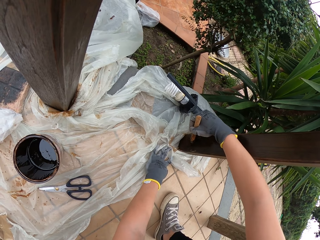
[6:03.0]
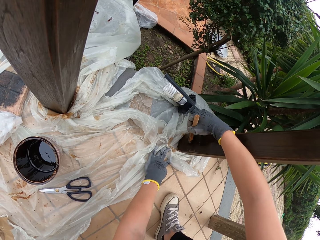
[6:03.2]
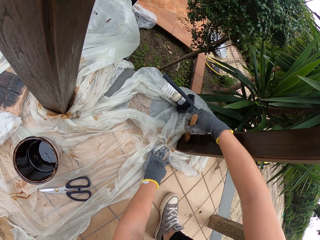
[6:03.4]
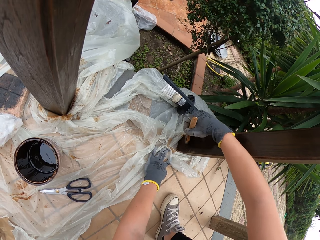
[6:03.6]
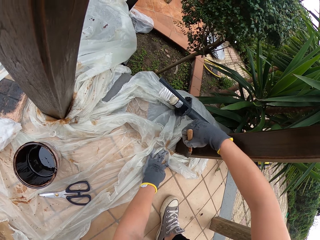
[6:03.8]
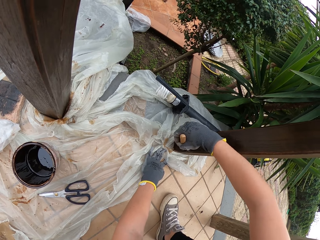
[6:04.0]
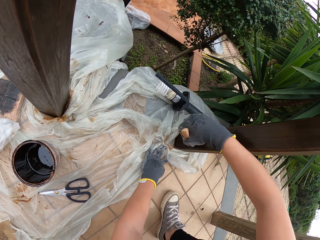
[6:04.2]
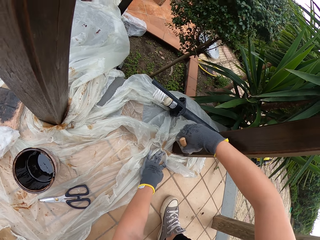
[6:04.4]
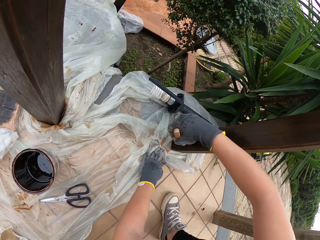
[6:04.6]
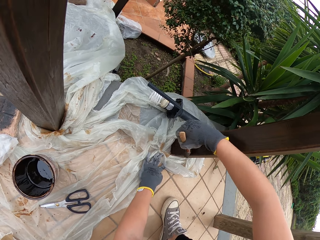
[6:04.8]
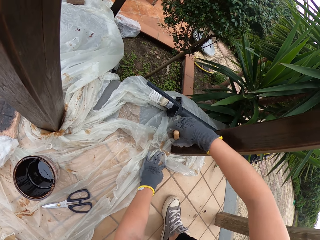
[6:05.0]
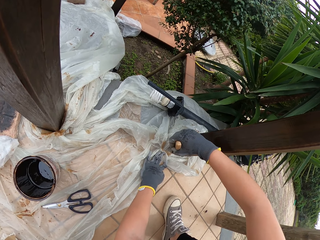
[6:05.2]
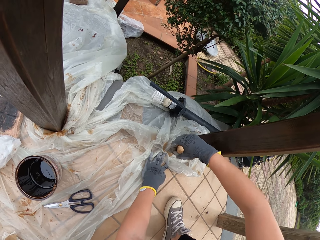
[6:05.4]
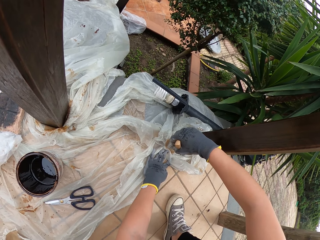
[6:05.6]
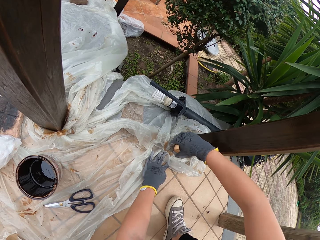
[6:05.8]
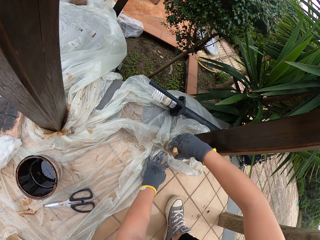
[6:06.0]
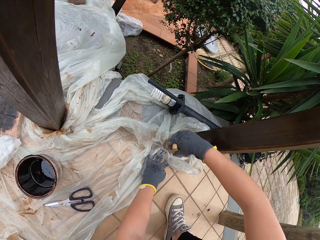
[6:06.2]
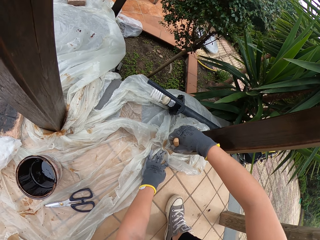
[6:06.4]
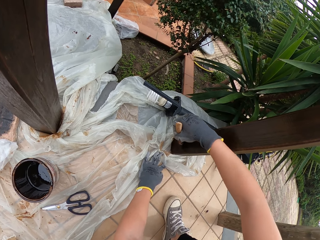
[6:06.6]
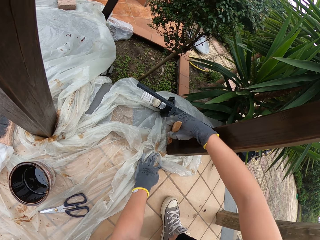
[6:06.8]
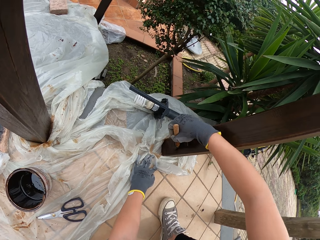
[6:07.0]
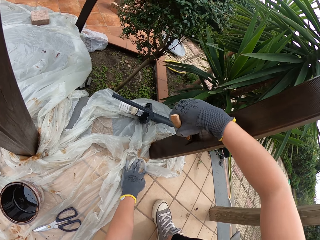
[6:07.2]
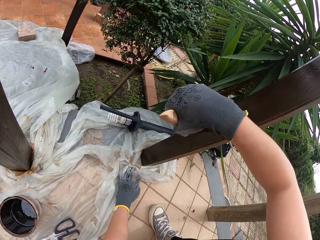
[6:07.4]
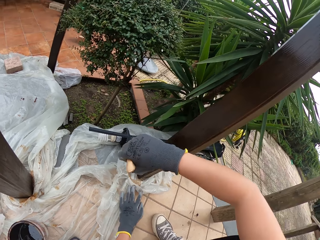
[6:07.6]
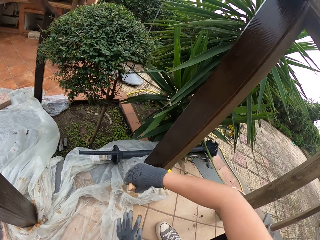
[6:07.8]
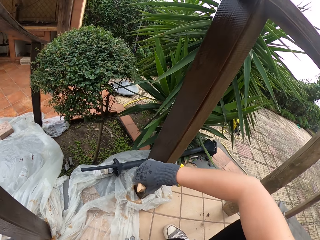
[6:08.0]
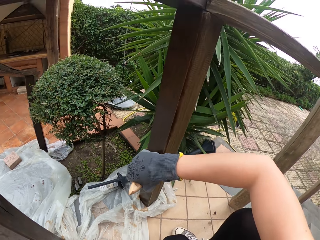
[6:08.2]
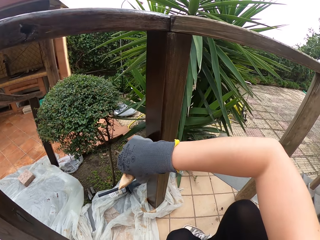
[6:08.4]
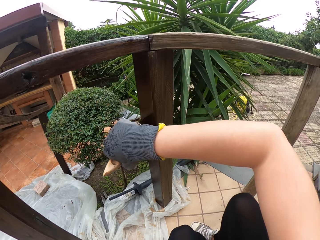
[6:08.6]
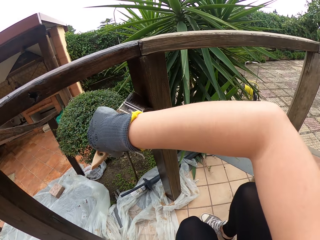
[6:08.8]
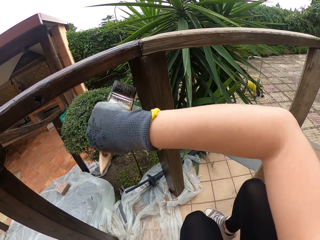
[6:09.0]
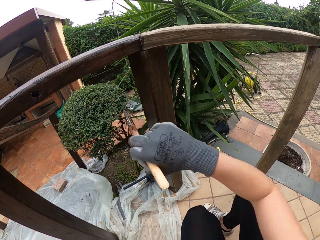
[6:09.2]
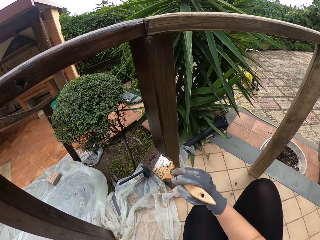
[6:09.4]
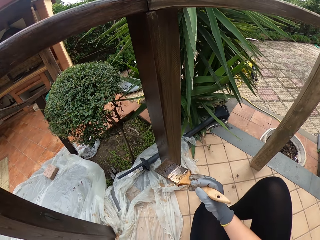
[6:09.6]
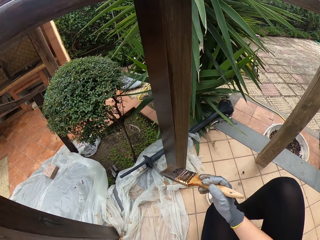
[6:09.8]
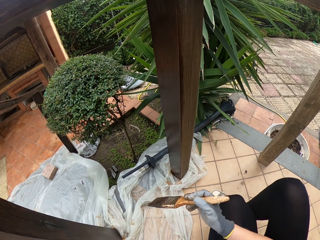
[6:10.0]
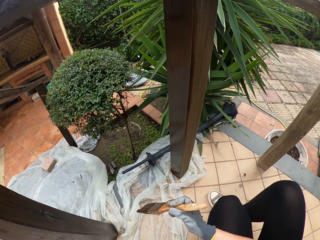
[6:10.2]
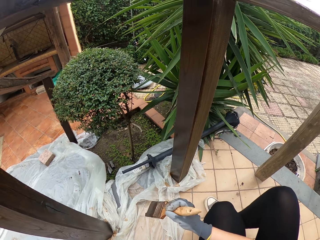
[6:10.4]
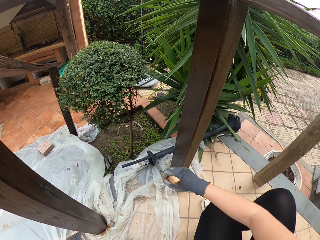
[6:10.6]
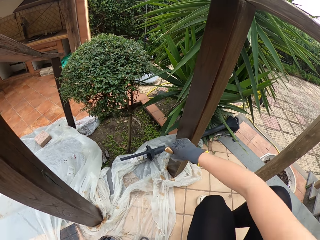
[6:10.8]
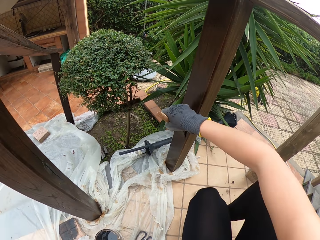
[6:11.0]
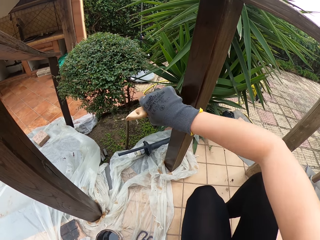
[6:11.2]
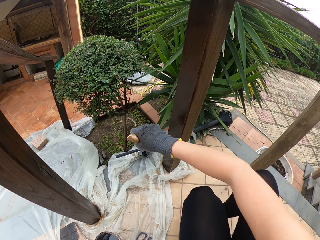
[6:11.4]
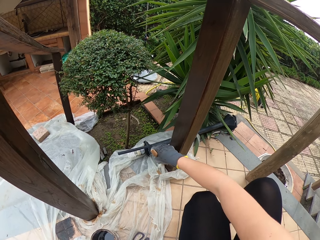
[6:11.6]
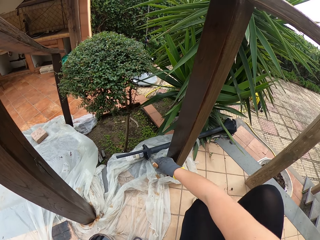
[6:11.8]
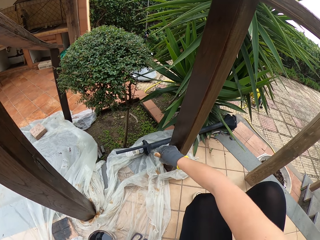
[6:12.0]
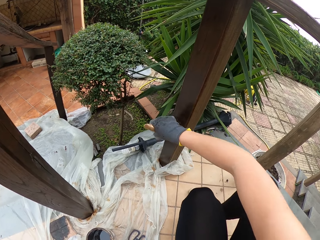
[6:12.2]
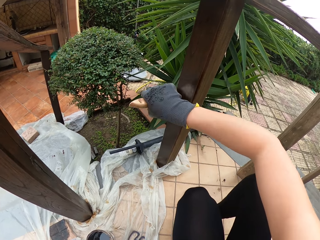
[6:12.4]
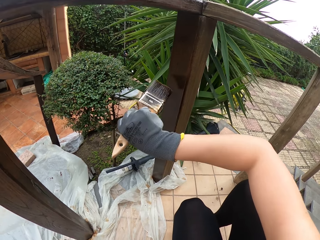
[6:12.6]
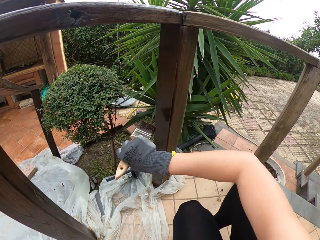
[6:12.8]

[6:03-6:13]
The camera wearer applies paint on the wood with a brush. He removes his left hand from the nylon on the floor. He applies paint on the wood with the brush. He holds the brush with his right hand. He pulls the brush off the wood. He paints the wooden rail with the brush.

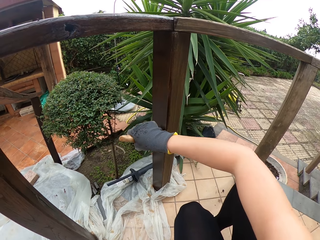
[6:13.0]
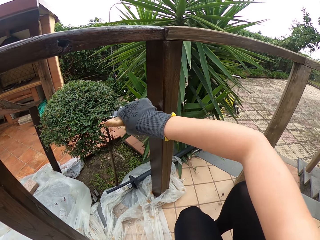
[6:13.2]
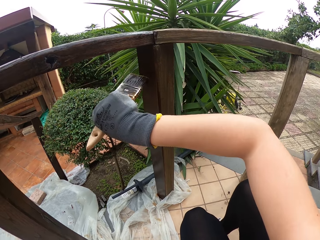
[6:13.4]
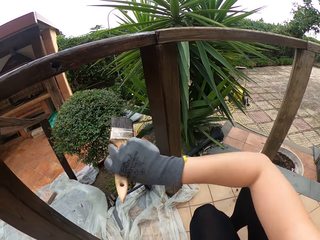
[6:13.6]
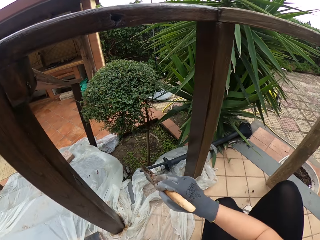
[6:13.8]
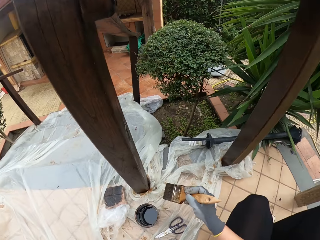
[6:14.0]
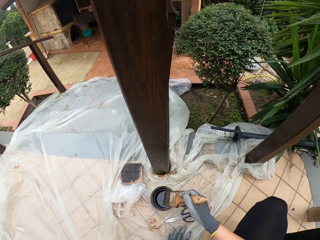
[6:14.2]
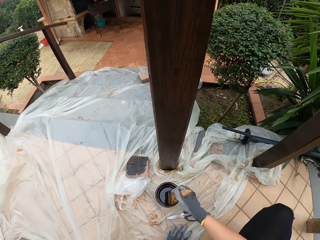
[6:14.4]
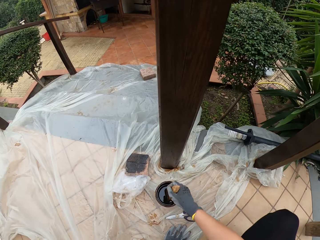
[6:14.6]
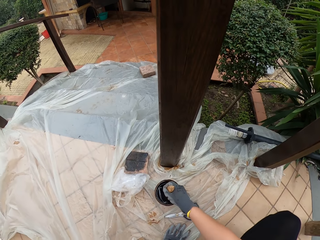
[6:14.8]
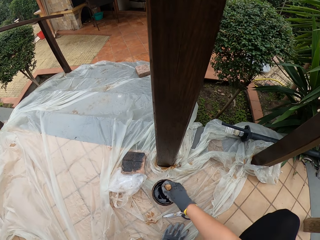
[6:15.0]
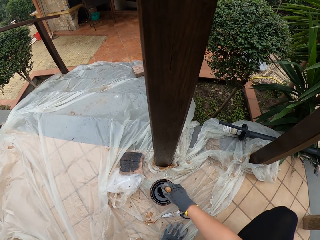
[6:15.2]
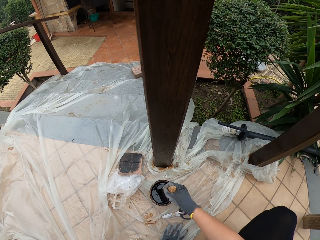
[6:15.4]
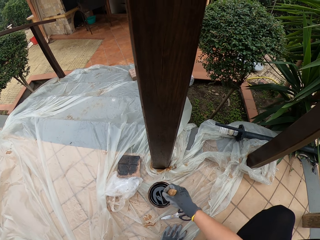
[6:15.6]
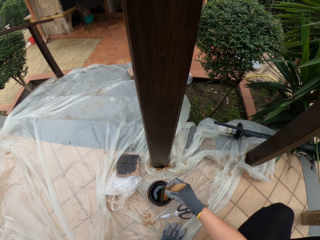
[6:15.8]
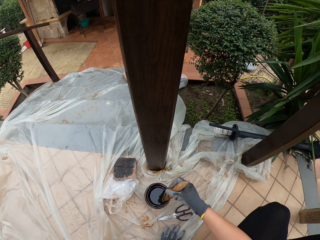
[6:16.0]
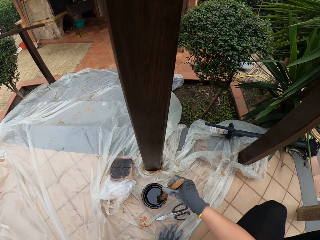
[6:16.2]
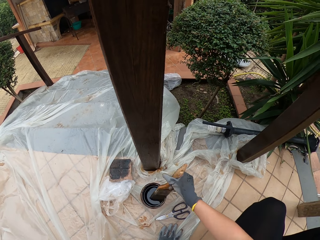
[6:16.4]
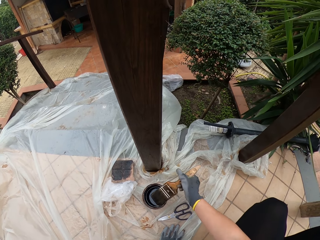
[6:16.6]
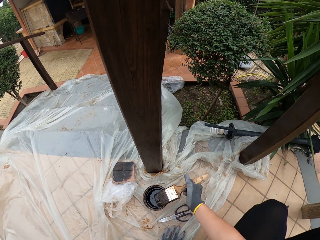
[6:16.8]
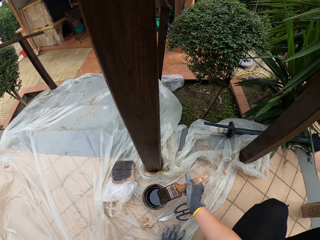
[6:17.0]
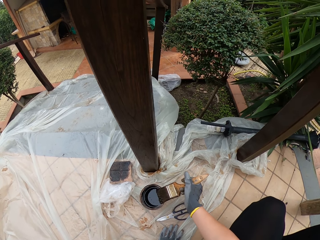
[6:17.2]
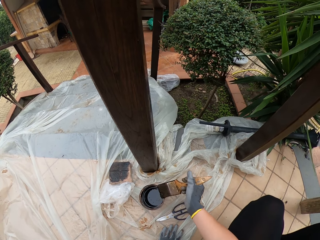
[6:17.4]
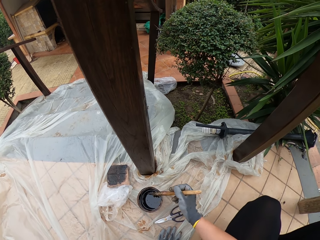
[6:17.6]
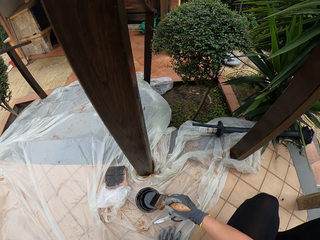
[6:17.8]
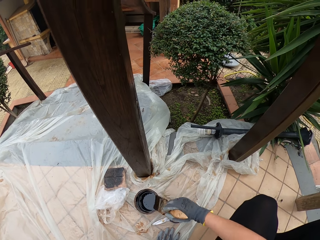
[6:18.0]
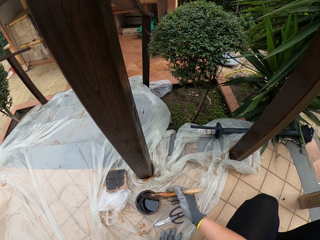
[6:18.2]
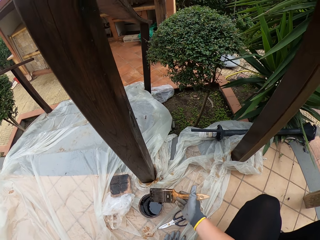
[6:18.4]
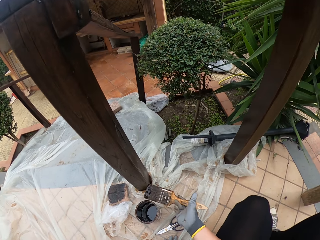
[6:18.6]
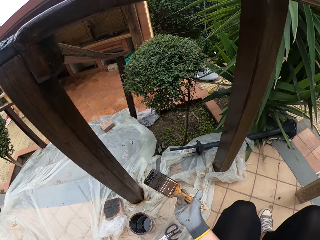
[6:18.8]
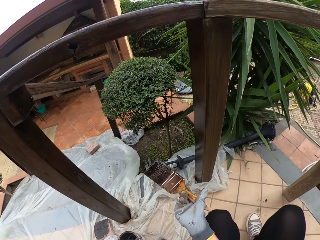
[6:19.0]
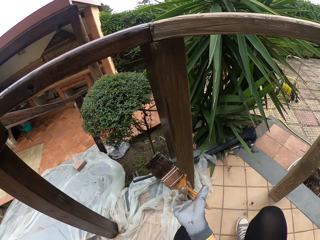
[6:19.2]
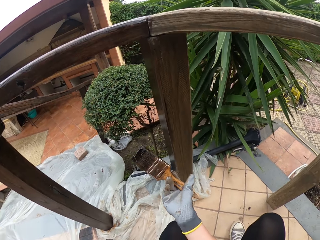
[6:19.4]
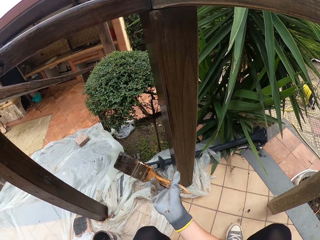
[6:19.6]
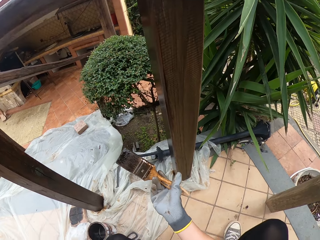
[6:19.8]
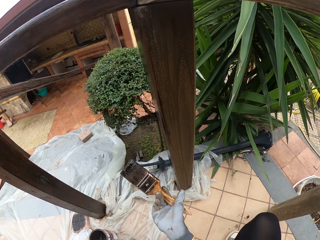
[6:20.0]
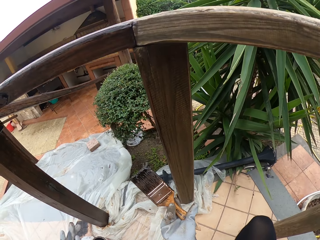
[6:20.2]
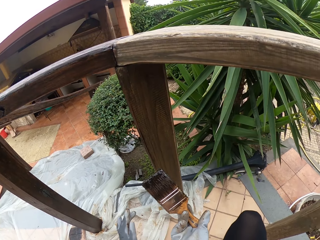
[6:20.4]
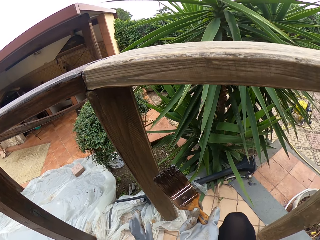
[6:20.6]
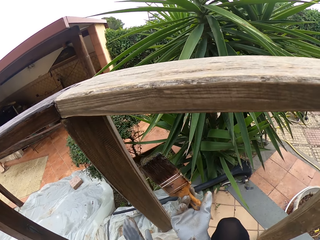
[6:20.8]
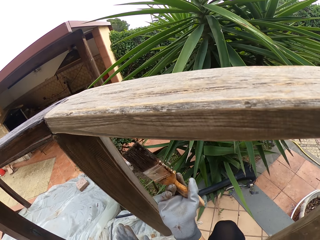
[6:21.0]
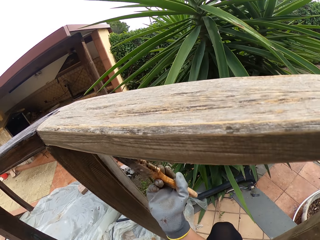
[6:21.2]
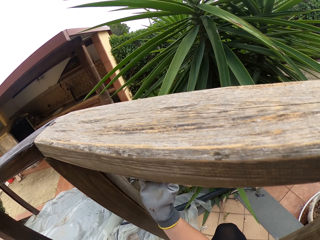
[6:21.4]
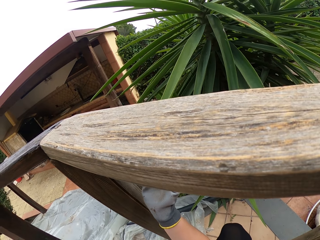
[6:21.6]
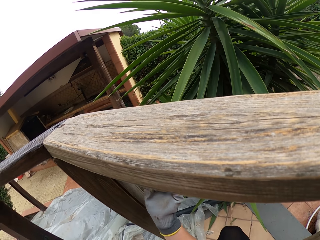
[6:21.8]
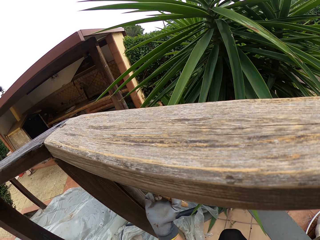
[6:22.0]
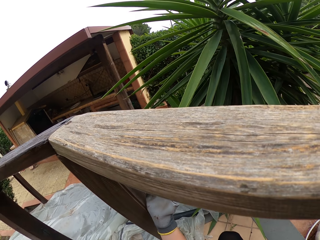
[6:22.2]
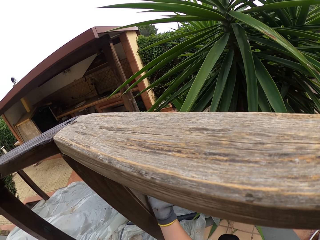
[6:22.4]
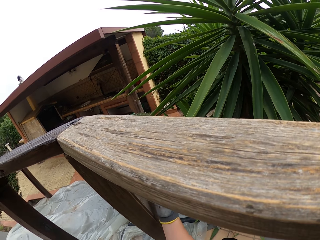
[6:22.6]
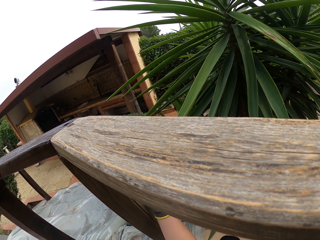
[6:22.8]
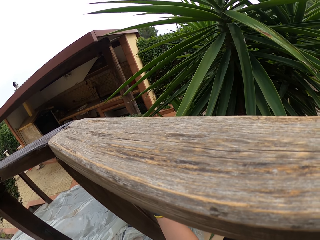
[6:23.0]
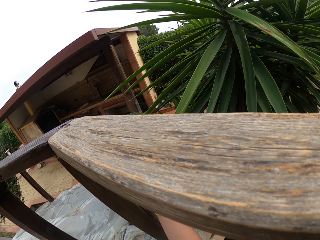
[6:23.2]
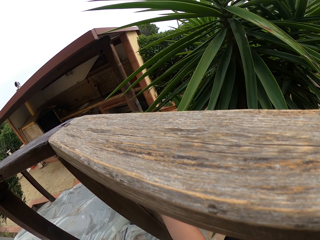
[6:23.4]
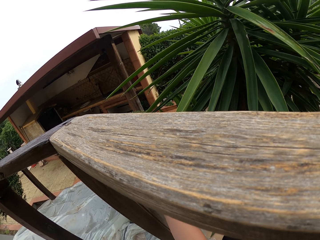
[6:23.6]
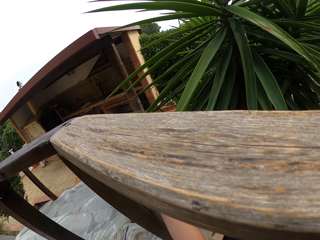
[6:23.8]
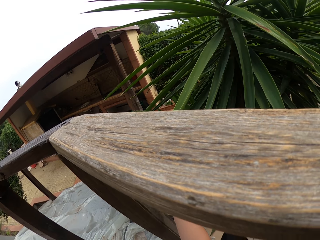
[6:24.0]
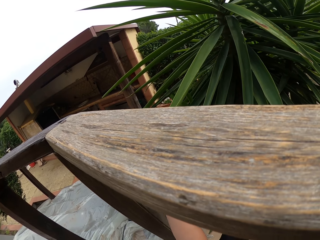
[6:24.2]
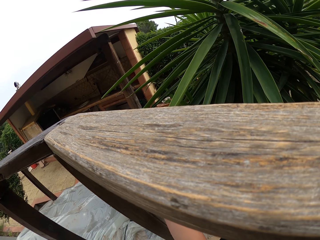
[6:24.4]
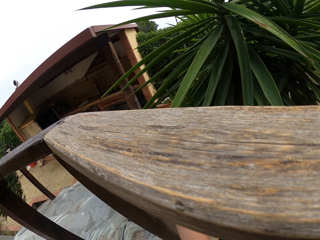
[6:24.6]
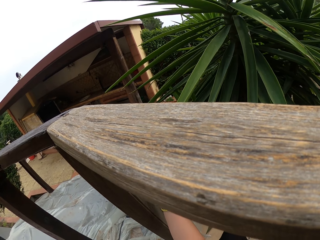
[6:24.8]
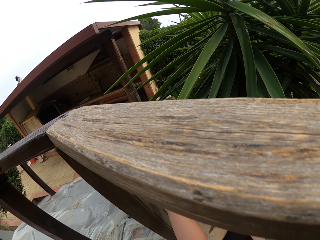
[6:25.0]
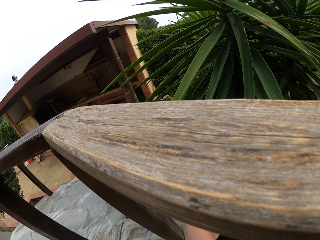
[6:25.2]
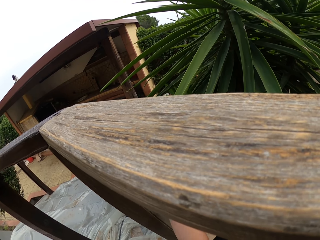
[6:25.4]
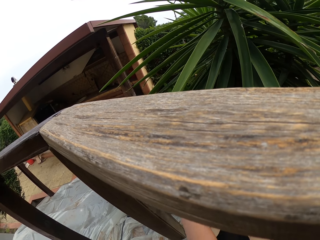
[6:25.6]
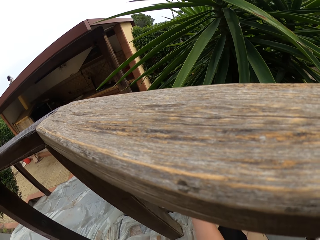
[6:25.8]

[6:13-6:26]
The camera wearer pulls the brush off the wood. They dip the brush in the paint in the tin. They rub the brush on the edge of the paint container. They clear the brush. They paint the wooden rail with the brush.
